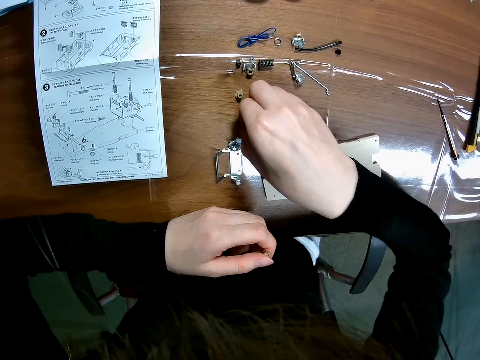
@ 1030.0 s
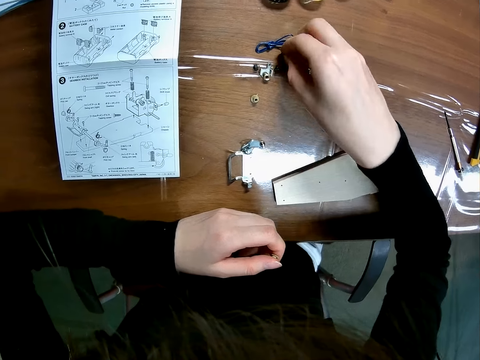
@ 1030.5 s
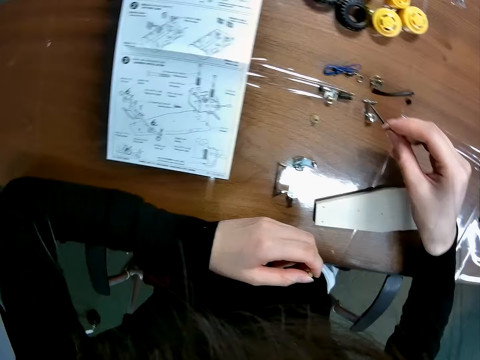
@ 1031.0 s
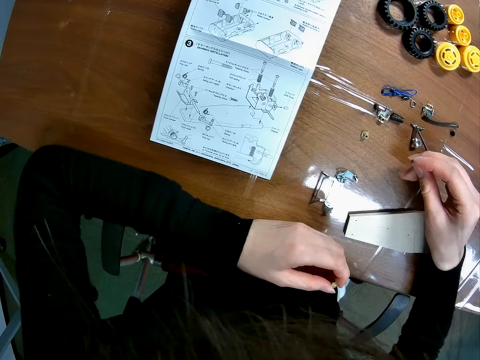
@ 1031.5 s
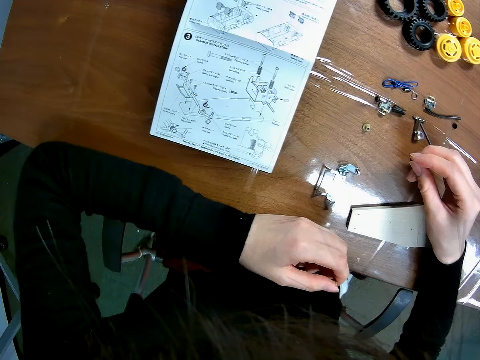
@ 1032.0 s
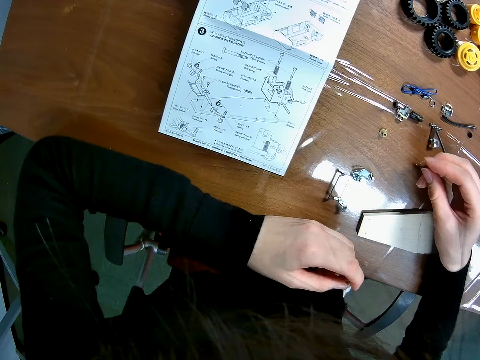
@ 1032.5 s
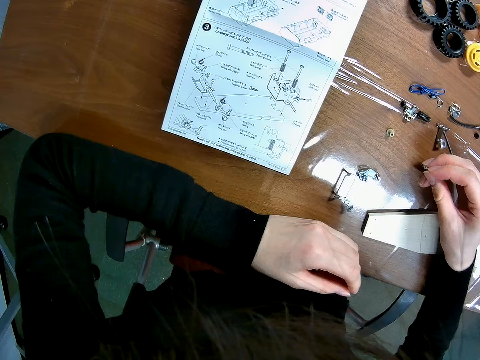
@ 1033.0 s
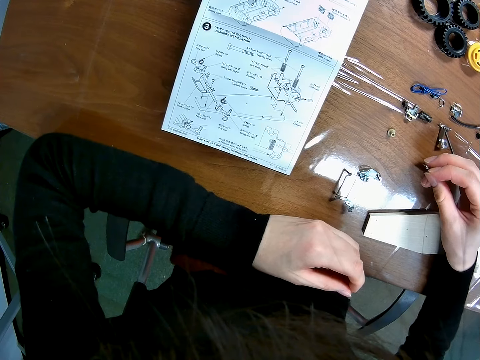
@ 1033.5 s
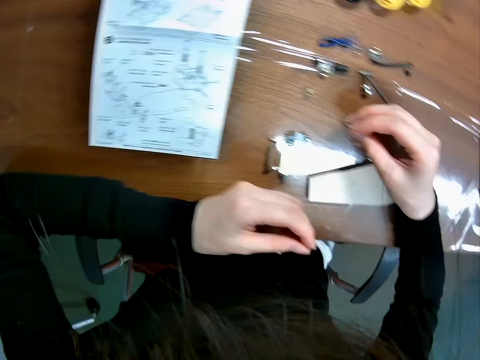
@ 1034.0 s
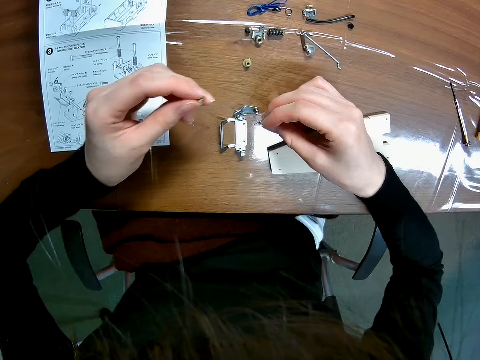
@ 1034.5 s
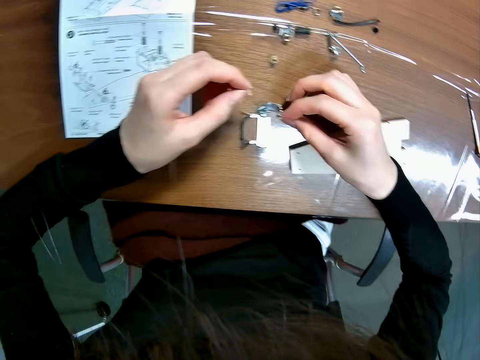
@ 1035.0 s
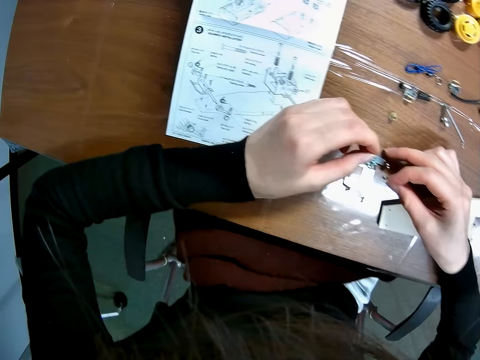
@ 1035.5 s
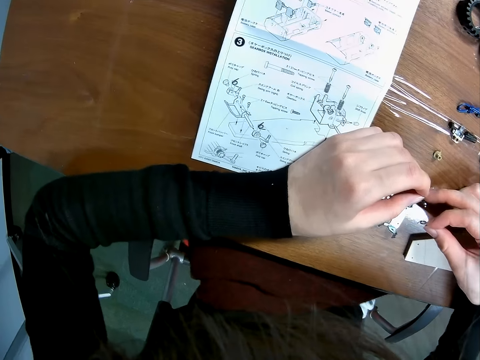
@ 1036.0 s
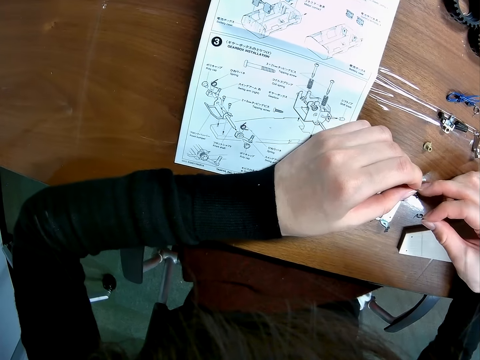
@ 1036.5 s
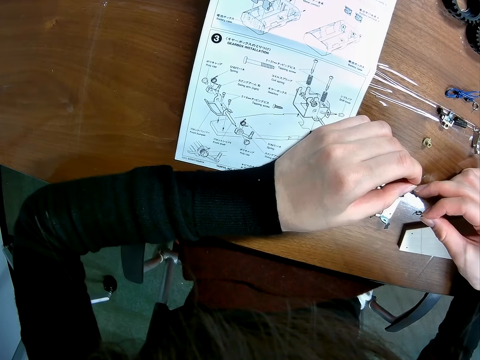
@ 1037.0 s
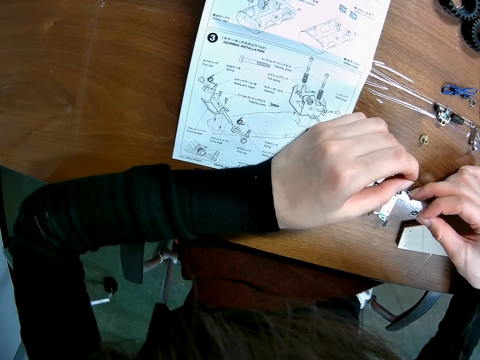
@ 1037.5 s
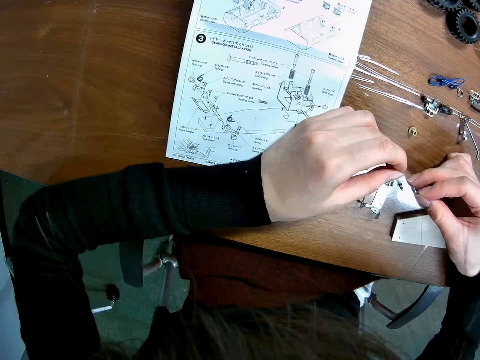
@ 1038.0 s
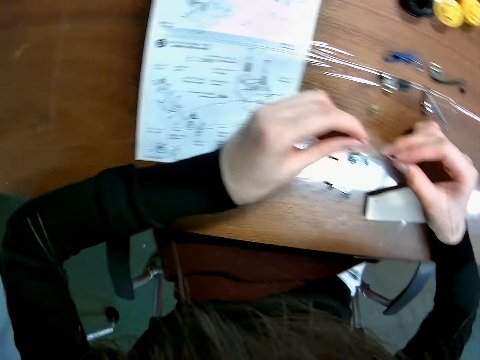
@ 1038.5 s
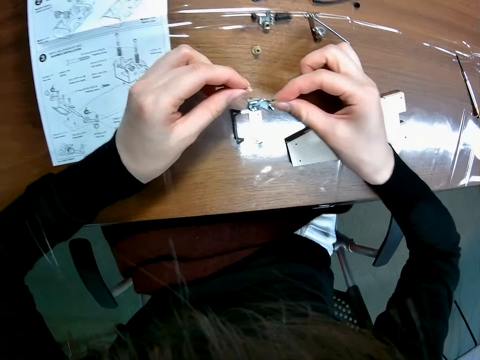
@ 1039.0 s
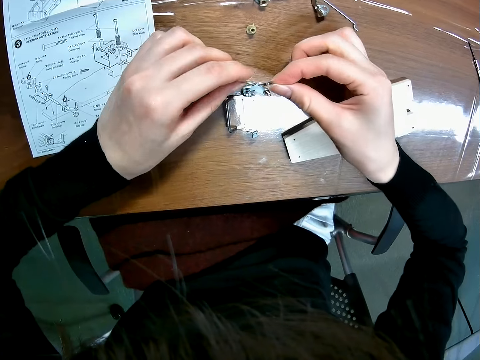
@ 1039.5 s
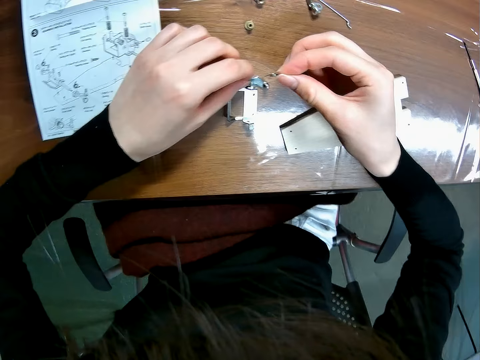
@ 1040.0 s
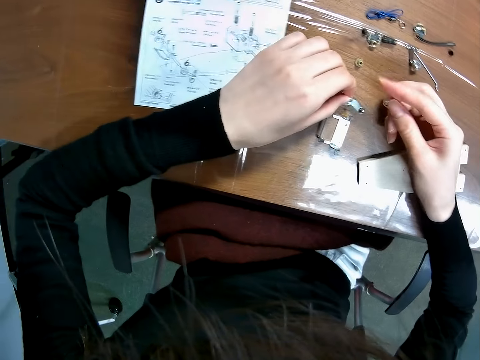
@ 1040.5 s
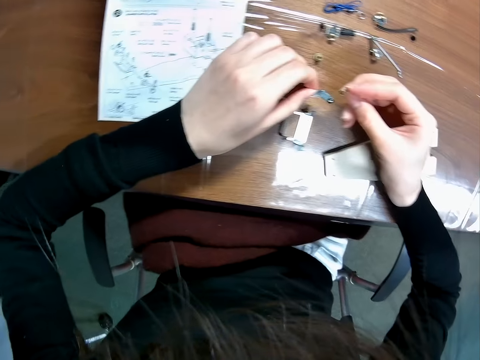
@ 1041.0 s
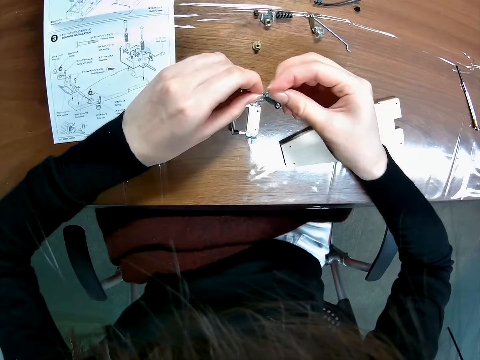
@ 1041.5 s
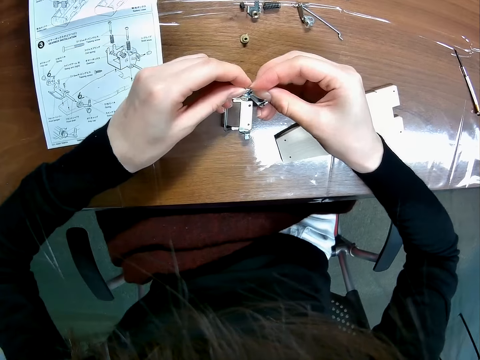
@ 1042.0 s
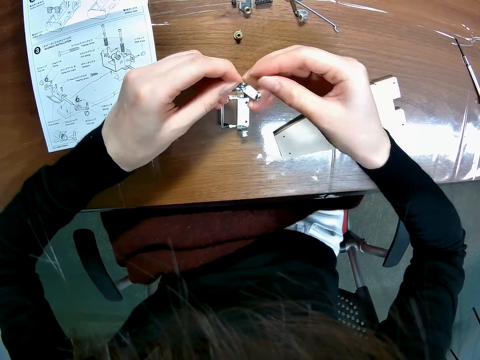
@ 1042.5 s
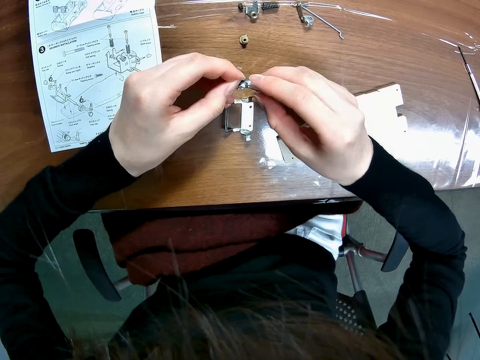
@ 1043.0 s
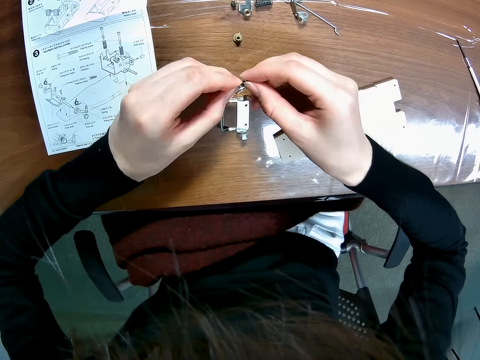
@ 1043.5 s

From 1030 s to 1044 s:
The camera wearer moves a screw on the table. He picks up something. He looks at the sketch guide. He fixes something. He picks up a component on the table with his left hand.

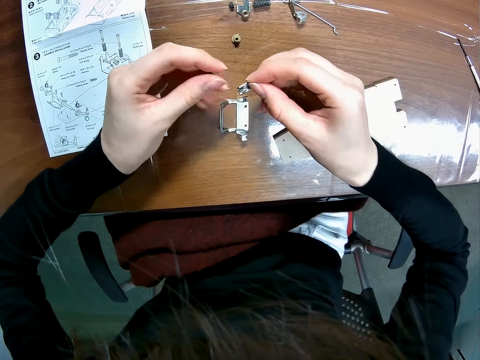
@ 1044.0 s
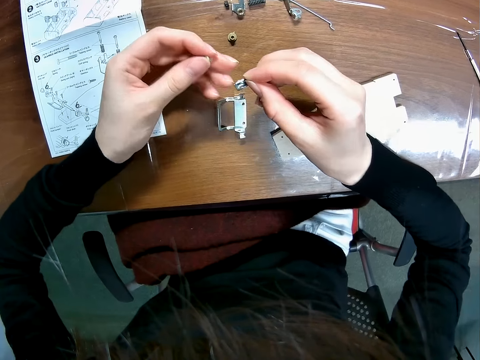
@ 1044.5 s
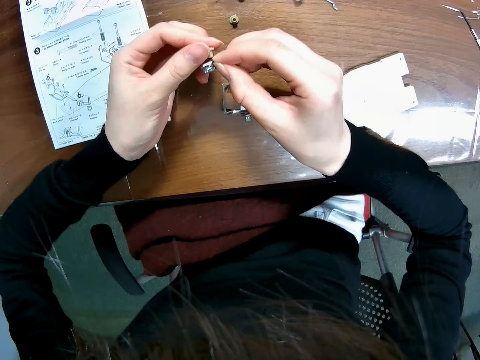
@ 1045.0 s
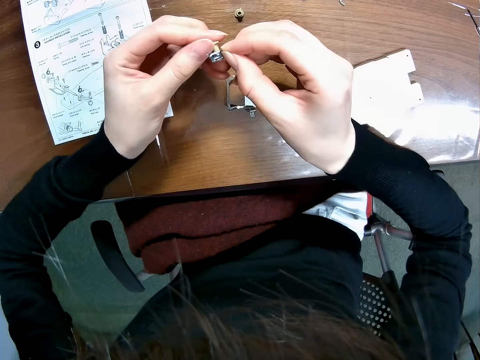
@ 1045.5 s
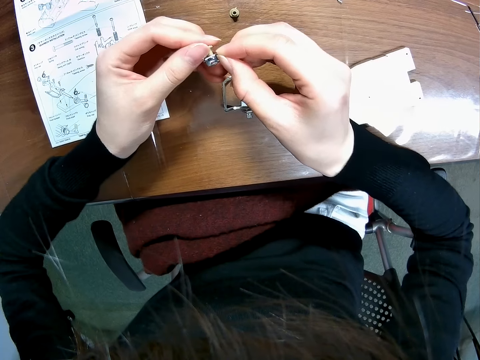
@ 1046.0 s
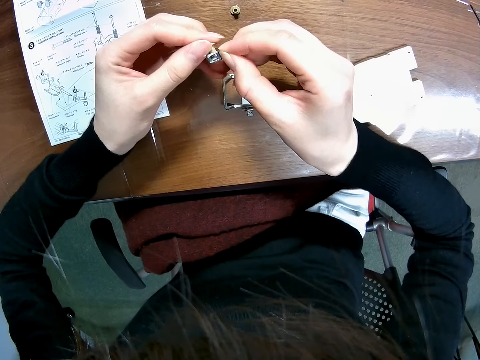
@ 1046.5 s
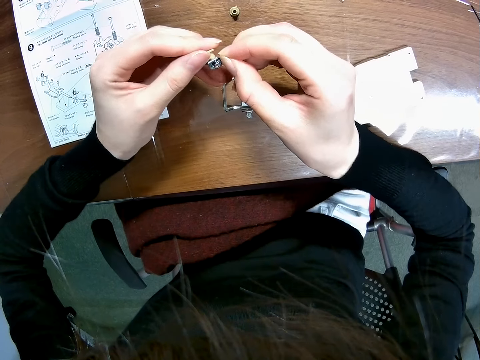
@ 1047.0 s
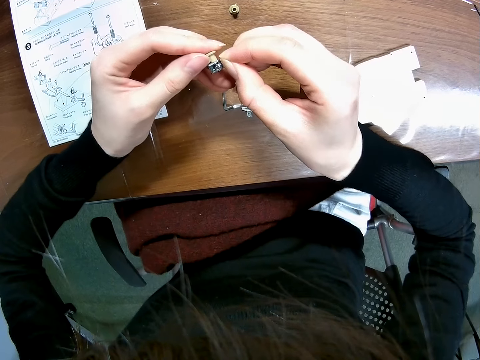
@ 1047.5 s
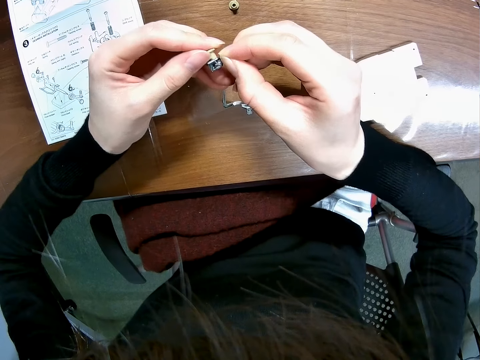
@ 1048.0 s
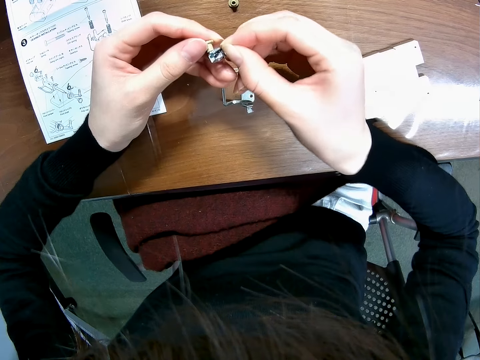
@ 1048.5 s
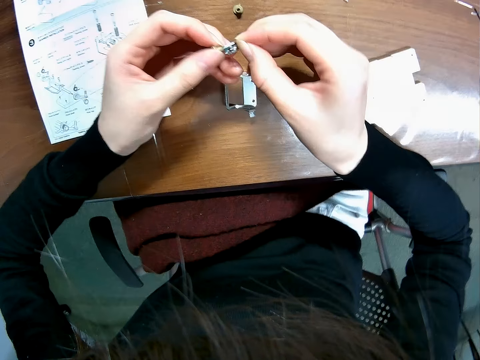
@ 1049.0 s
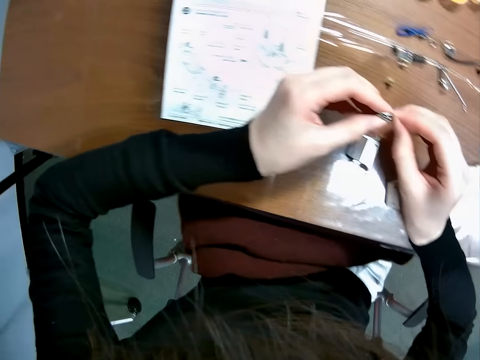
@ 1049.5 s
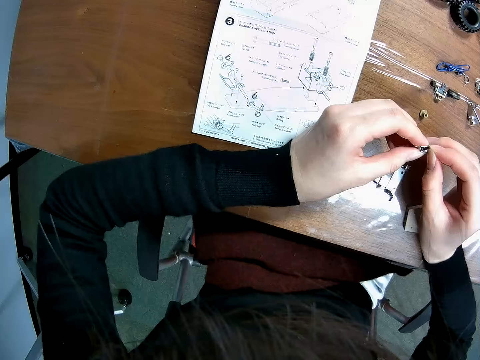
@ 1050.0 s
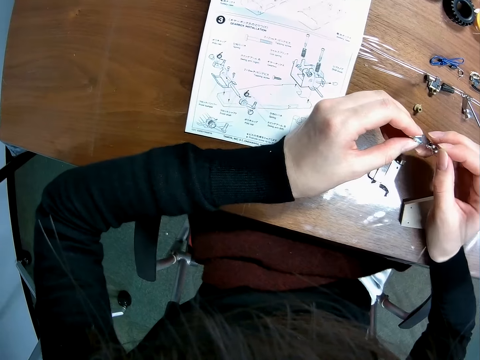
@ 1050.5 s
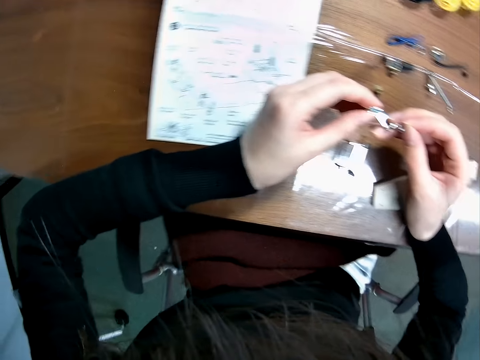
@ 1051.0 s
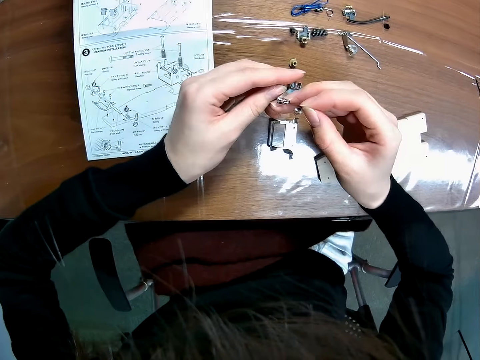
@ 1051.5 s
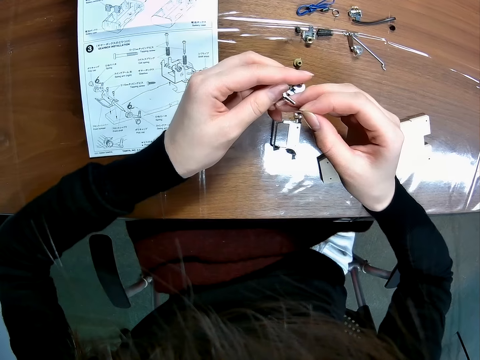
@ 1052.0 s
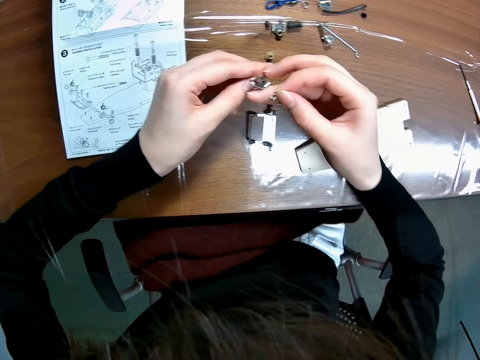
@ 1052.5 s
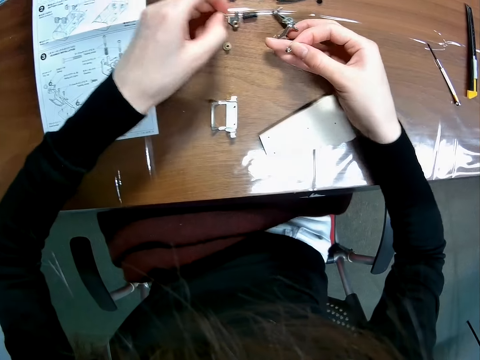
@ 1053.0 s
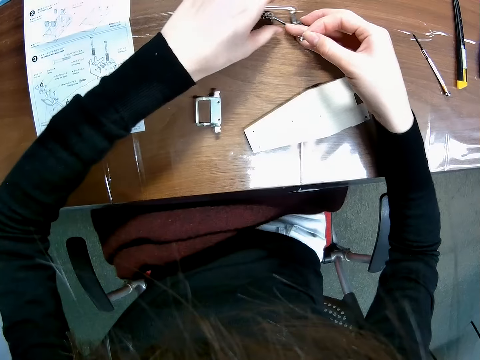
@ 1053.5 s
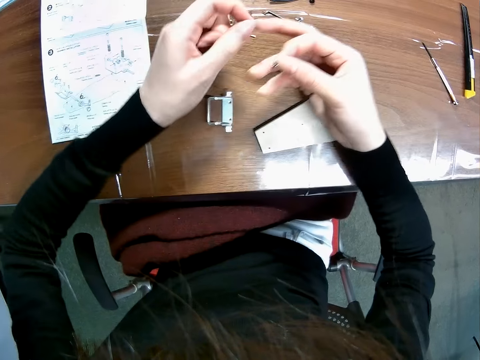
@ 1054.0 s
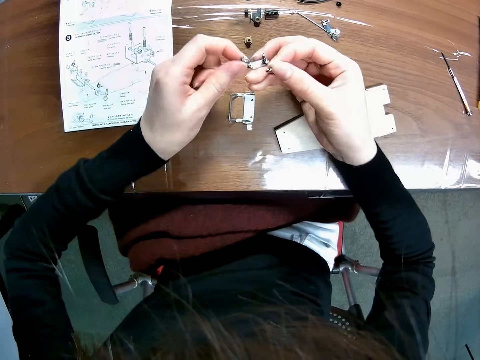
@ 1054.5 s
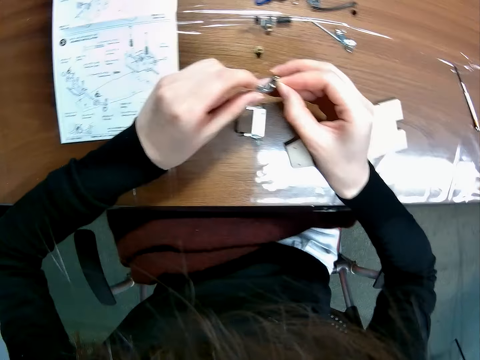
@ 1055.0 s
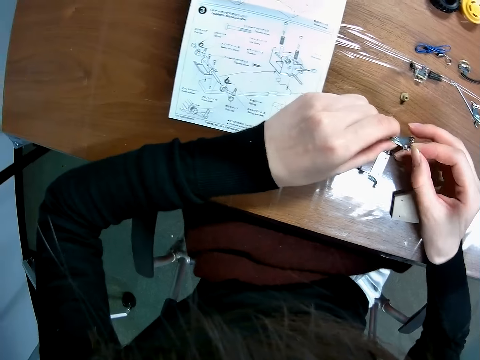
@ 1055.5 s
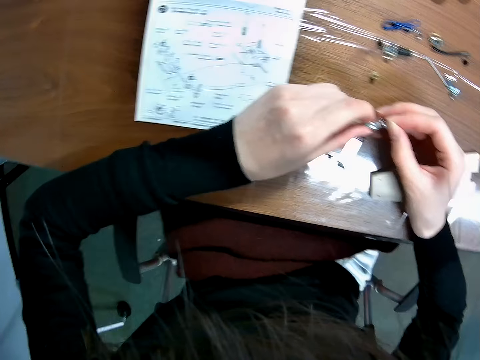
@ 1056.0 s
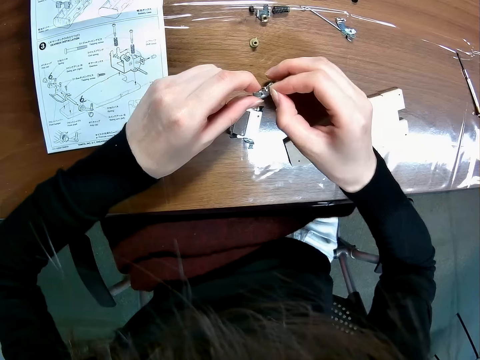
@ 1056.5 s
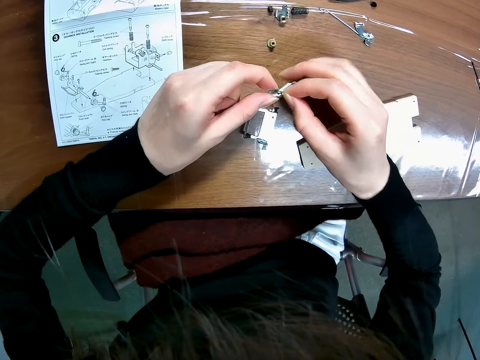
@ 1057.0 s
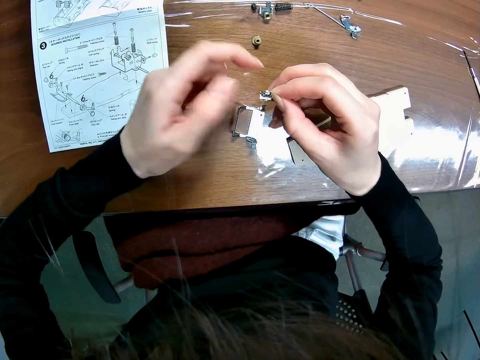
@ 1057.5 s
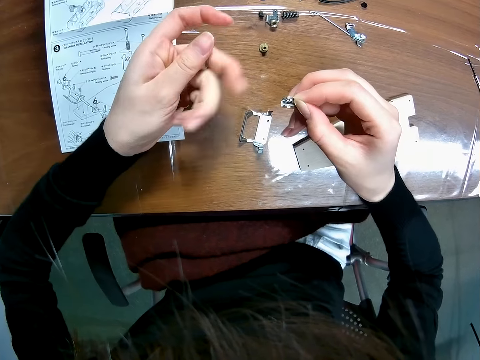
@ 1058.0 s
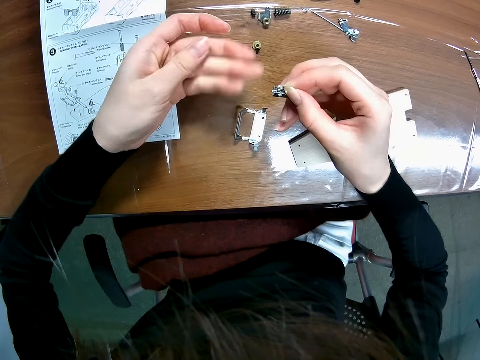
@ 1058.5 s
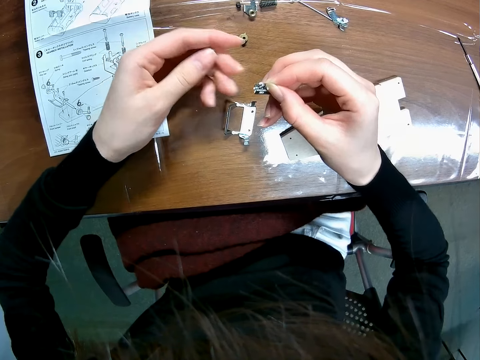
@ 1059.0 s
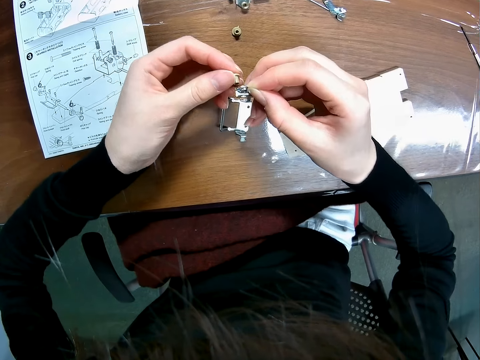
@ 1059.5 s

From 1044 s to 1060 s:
The camera wearer joins the components on both hands together. He looks at the sketch guide. He switches the component on his left hand to his right hand and picks up a component on the table with his left hand. He fixes something.
